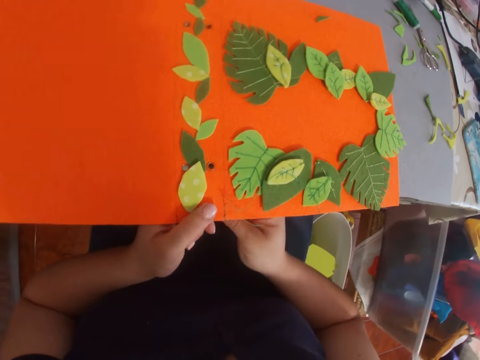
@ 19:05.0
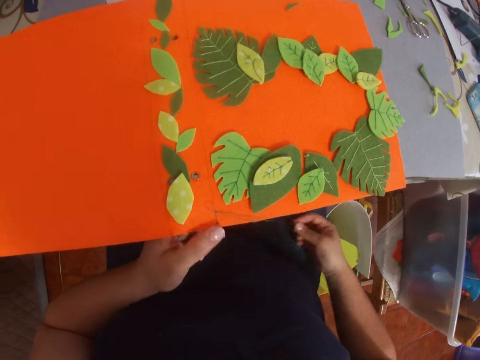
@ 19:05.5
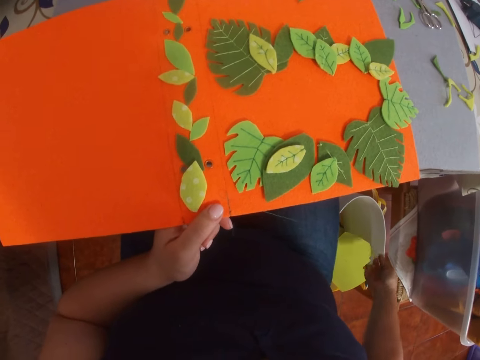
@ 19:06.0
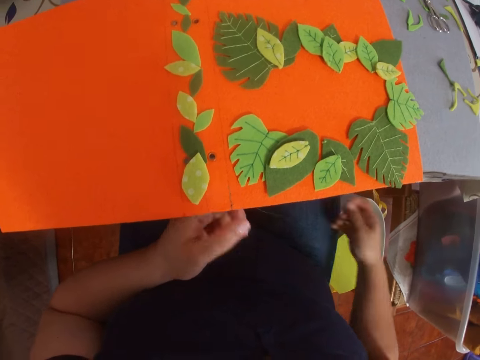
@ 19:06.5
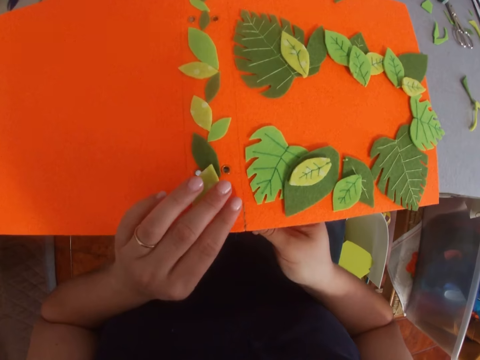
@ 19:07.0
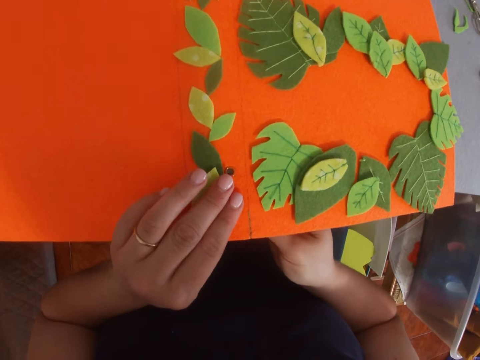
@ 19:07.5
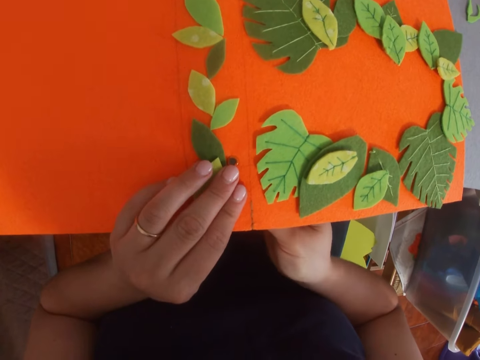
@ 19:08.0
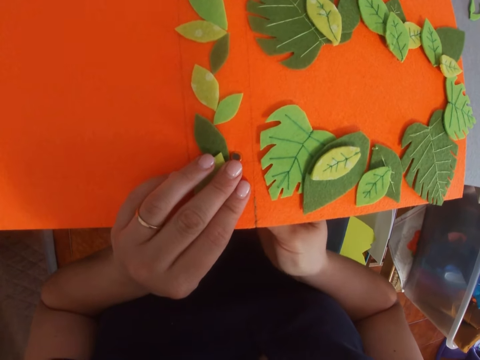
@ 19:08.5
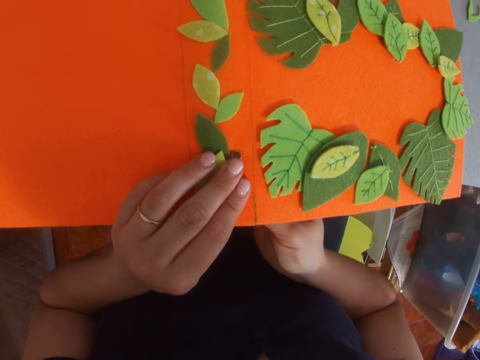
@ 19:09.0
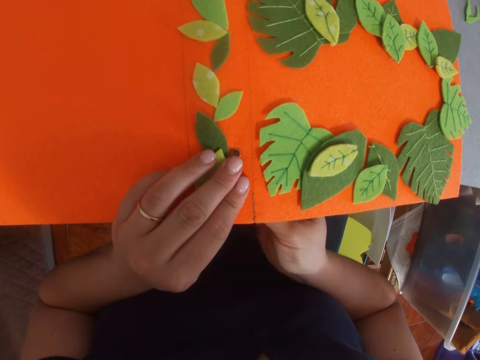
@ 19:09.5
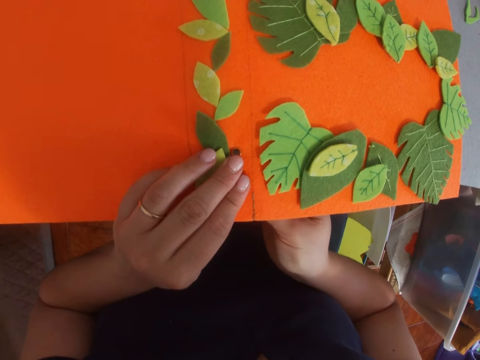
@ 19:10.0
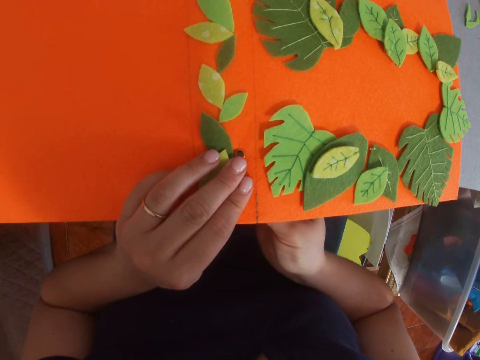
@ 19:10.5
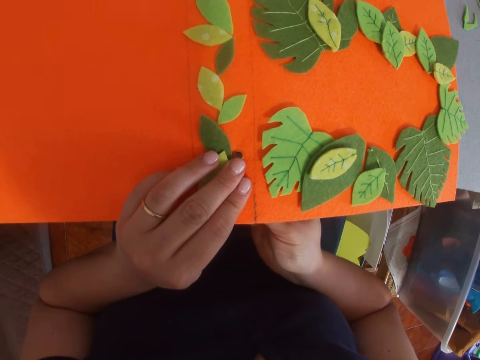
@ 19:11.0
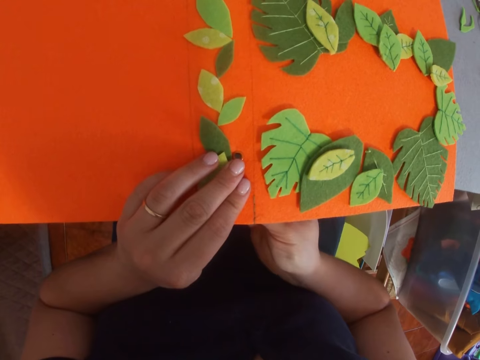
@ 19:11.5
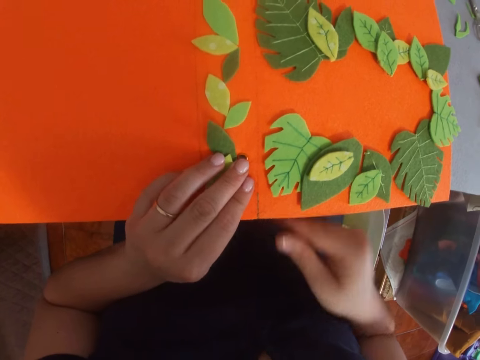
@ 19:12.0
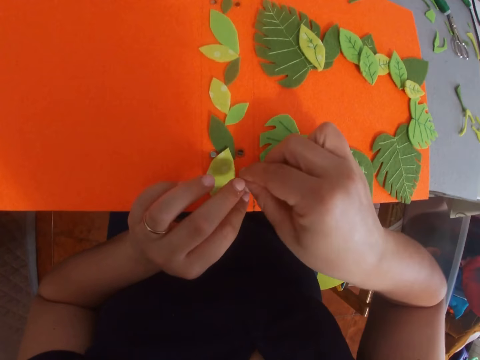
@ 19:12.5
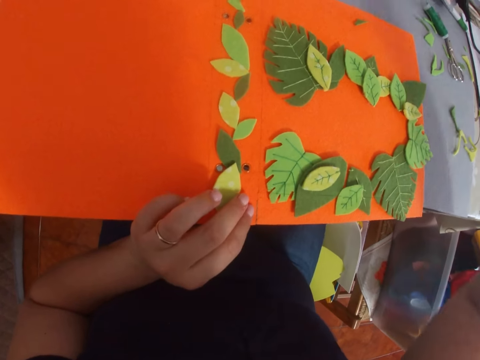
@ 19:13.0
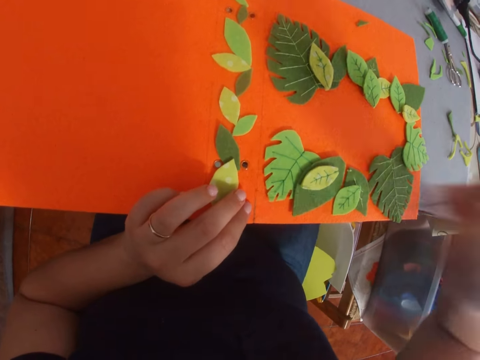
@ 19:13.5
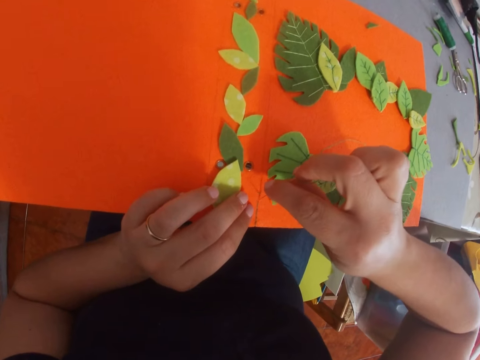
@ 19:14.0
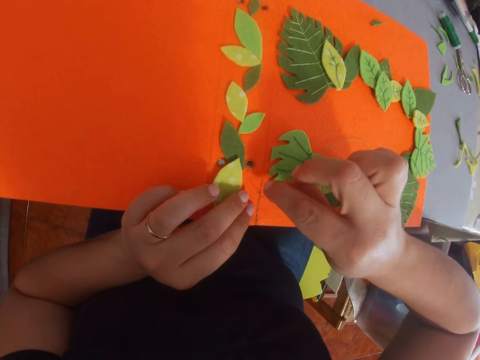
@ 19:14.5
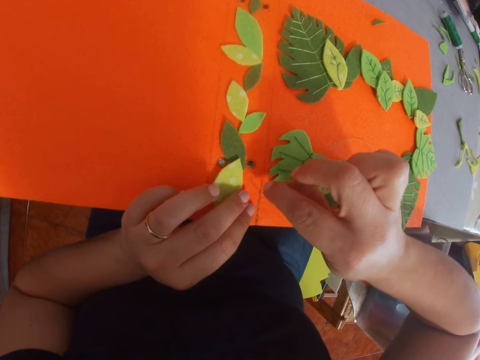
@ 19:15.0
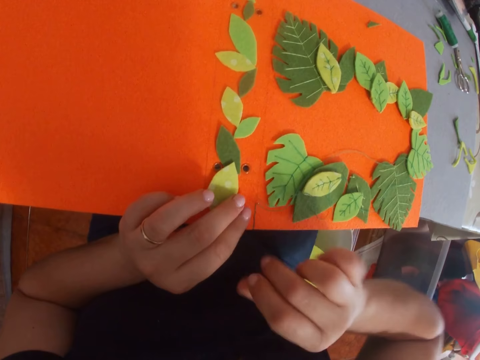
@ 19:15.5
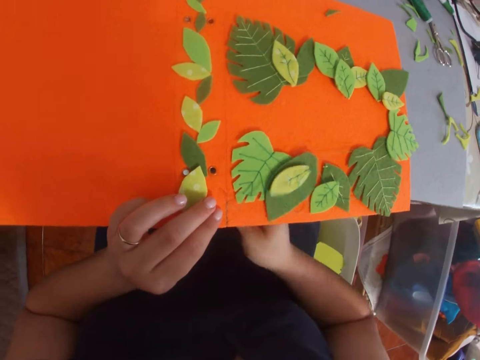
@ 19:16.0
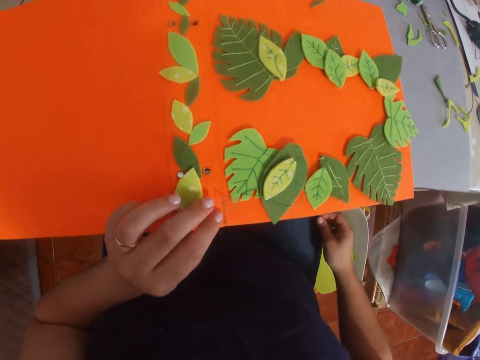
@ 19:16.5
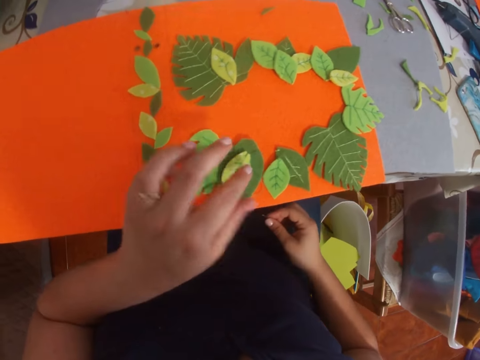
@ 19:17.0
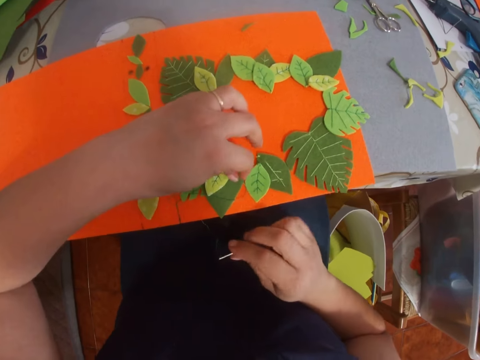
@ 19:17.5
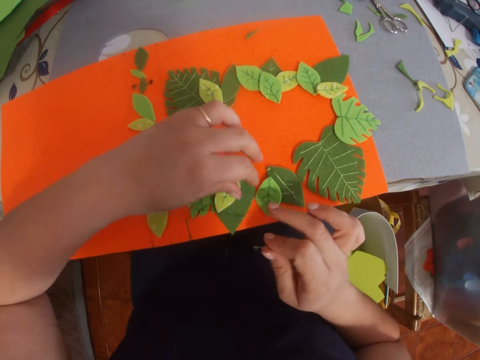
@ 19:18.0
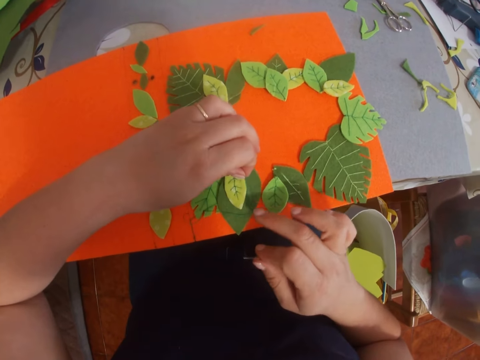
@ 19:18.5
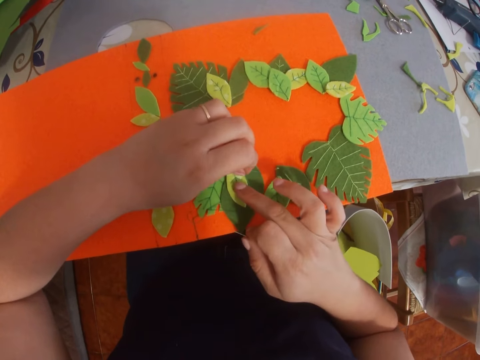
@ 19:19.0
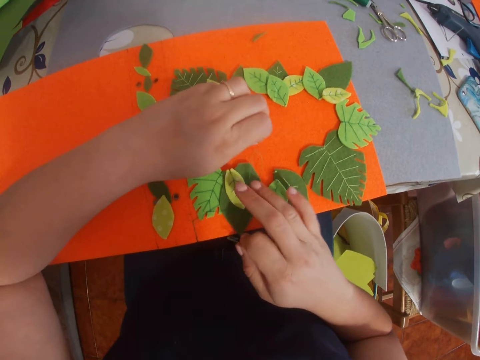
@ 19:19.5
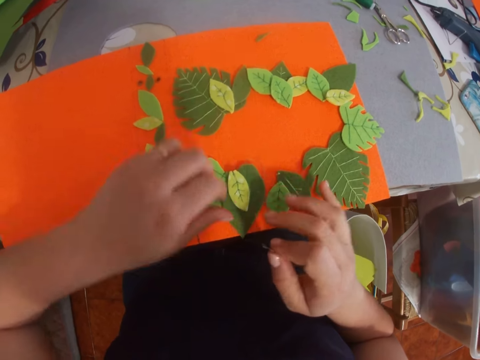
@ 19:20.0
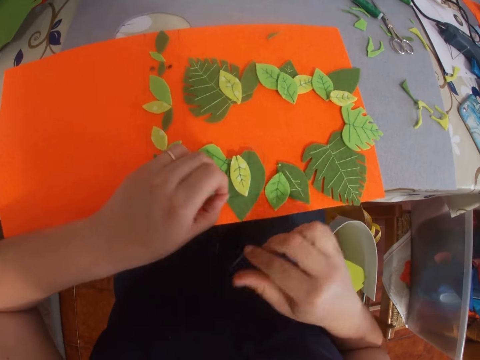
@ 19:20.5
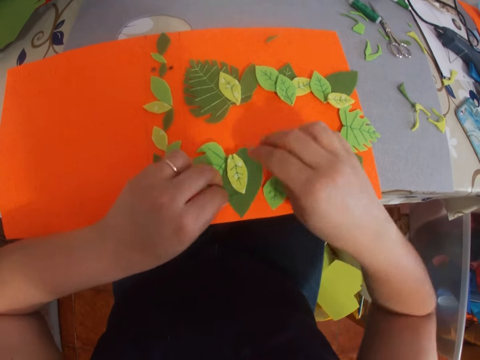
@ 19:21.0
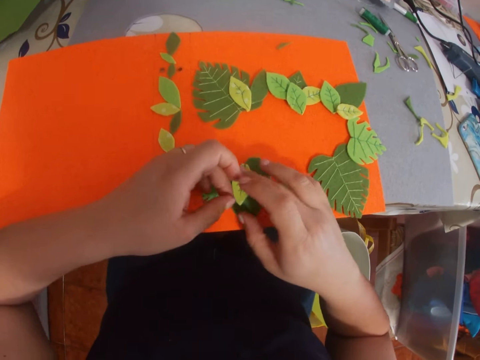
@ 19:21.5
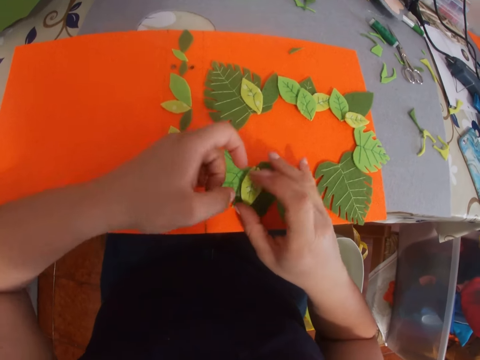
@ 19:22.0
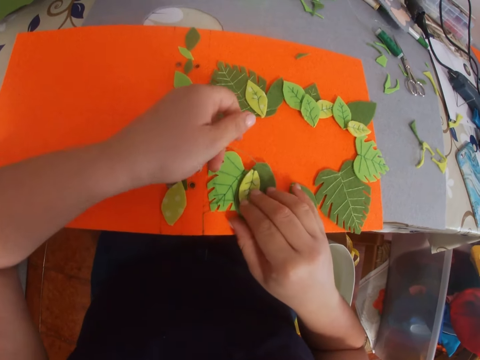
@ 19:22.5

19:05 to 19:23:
The camera wearer removes the thread on the craft papers.

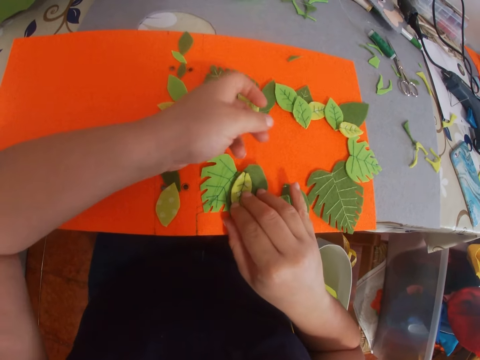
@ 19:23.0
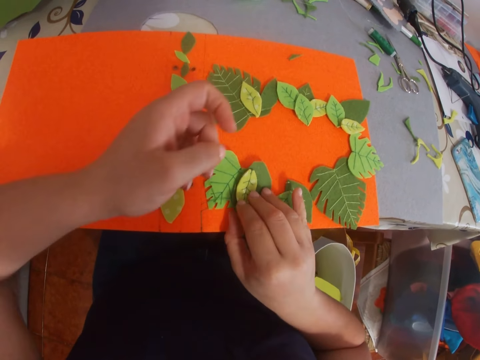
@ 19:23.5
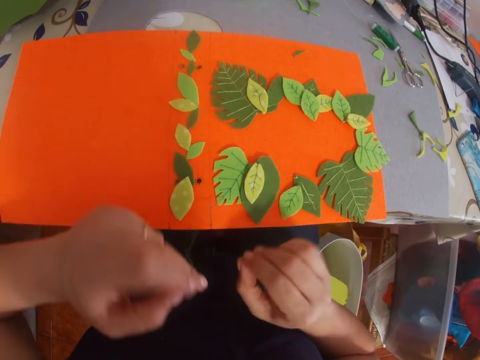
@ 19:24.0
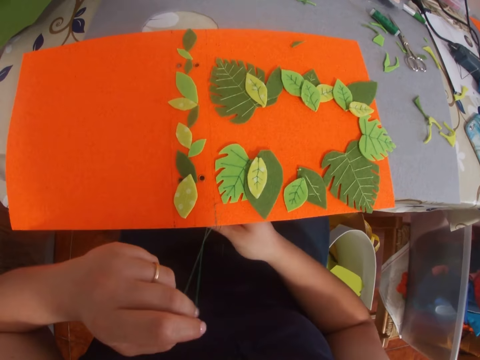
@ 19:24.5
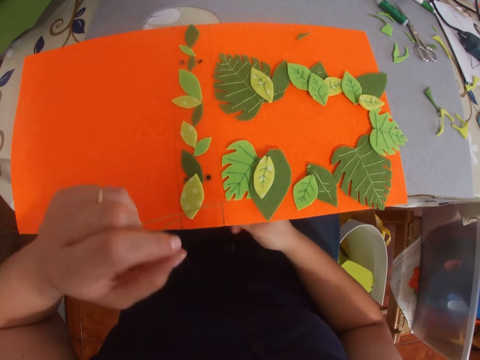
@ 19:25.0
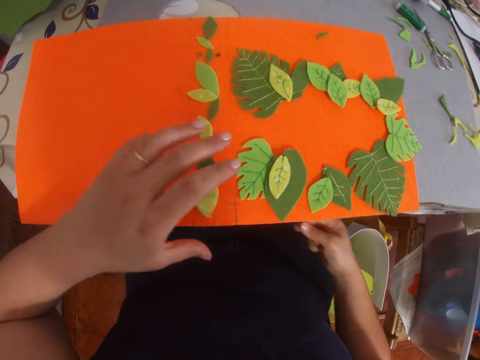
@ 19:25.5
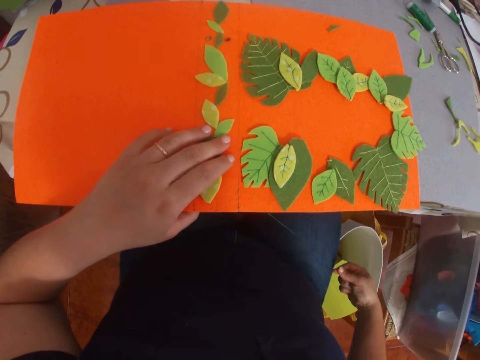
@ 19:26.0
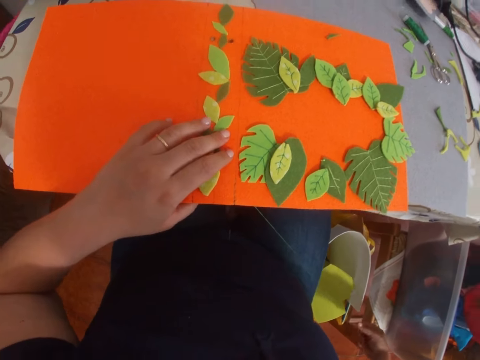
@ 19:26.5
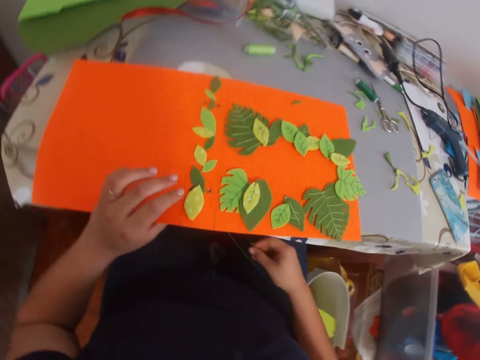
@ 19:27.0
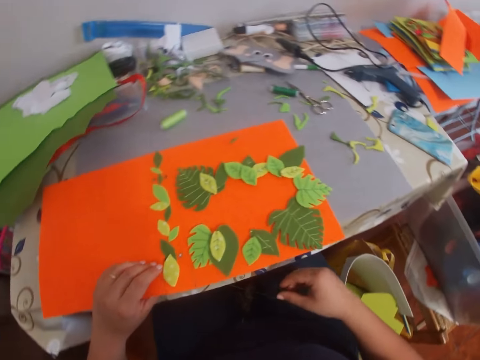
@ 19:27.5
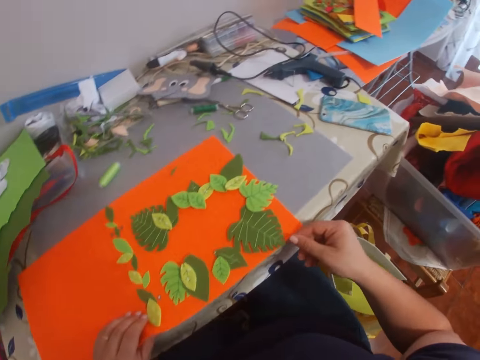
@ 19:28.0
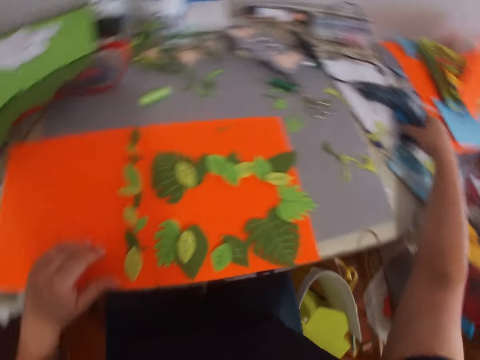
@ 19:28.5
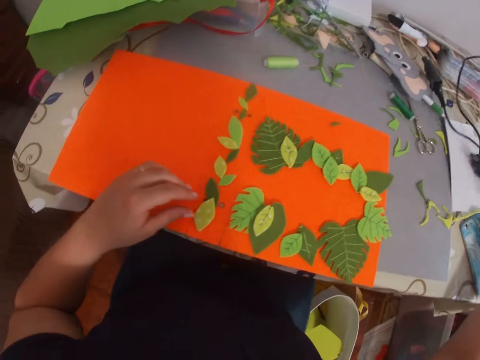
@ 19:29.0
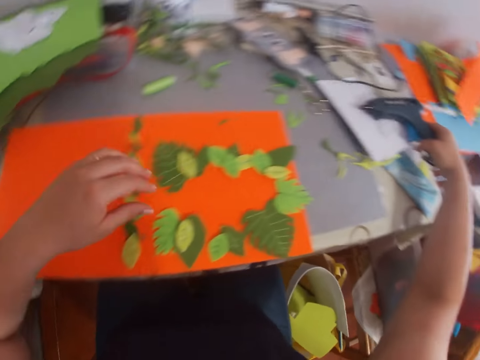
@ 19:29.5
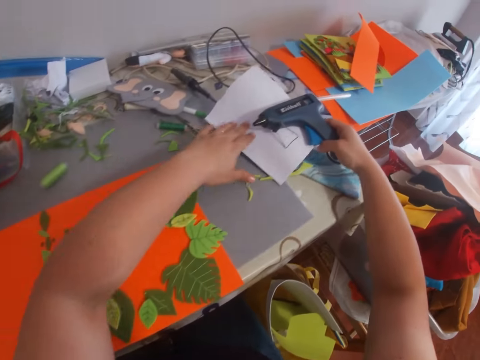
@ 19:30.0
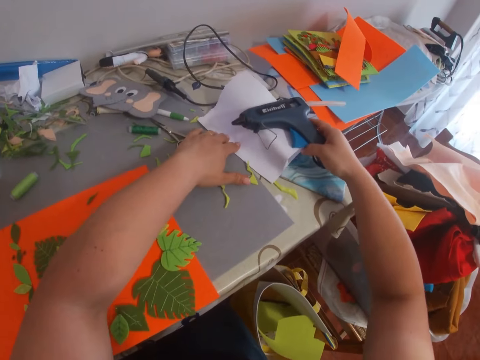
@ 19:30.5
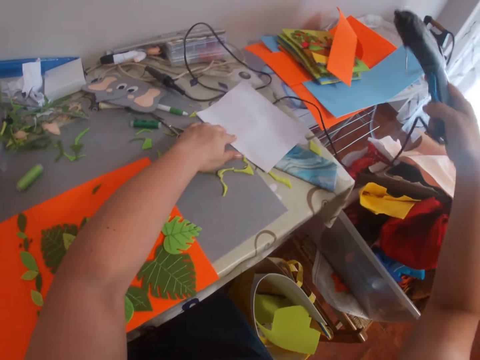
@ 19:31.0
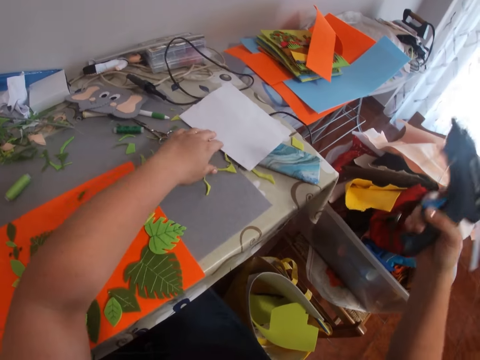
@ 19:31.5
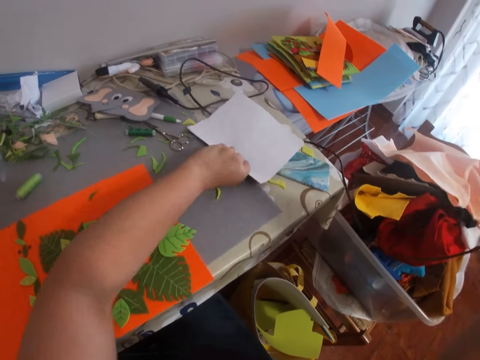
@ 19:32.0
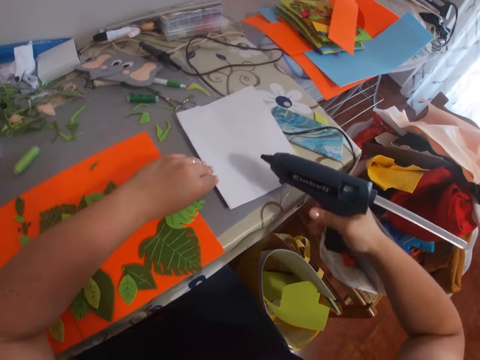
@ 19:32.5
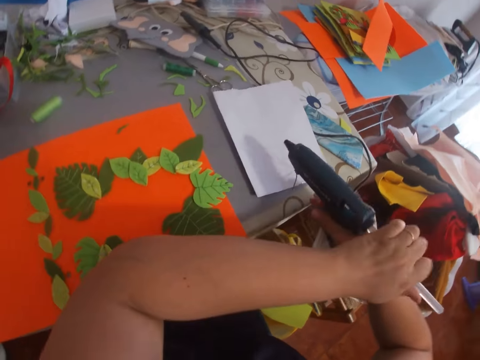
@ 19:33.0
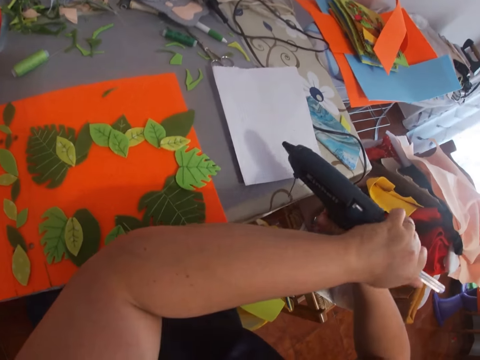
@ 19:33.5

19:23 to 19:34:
The camera wearer moves a file folder. They pick the glue gun from the table. They hold a paper with a hand. They move the paper. They hold the glue gun with hands.
